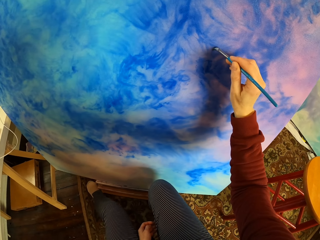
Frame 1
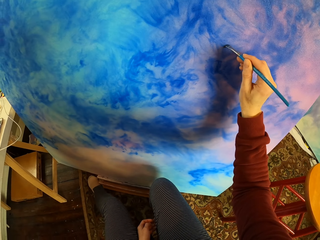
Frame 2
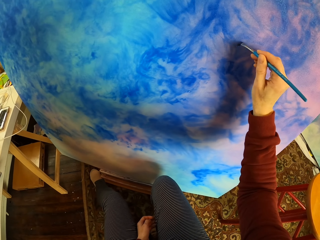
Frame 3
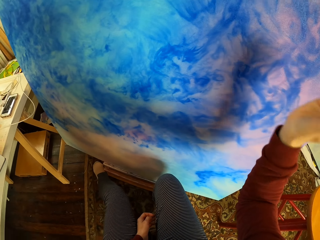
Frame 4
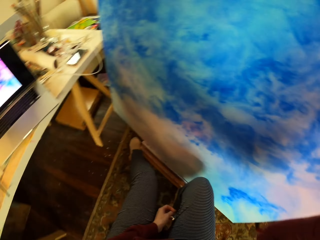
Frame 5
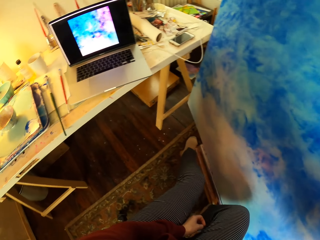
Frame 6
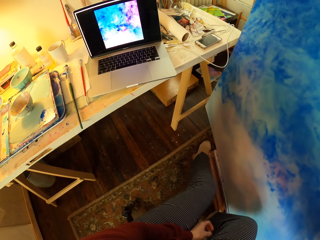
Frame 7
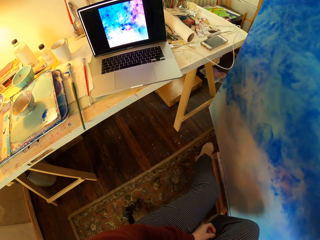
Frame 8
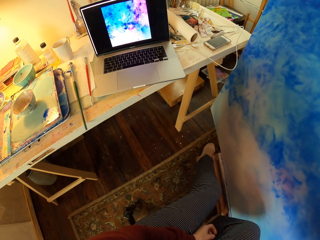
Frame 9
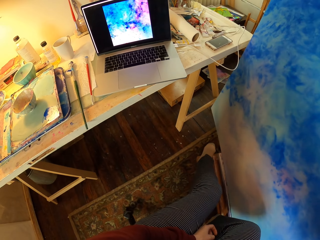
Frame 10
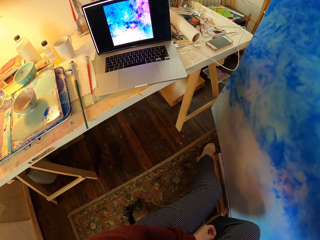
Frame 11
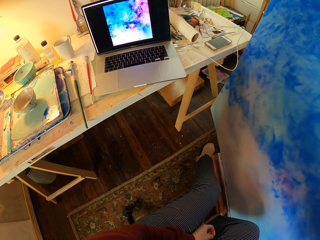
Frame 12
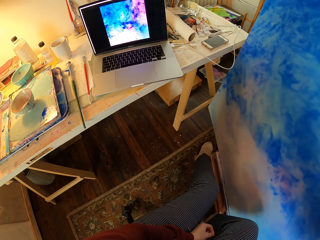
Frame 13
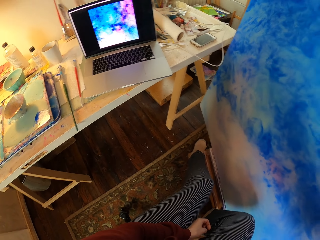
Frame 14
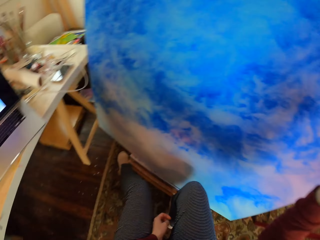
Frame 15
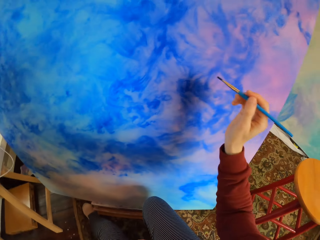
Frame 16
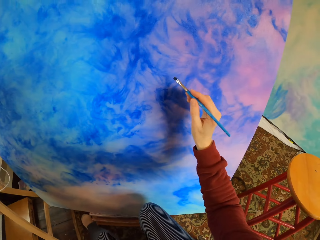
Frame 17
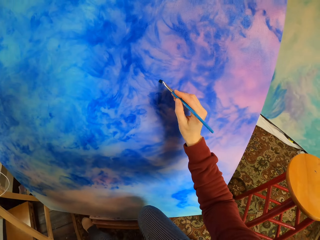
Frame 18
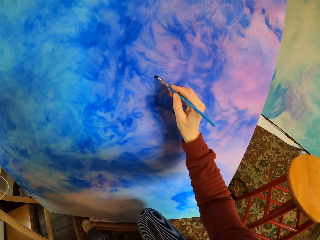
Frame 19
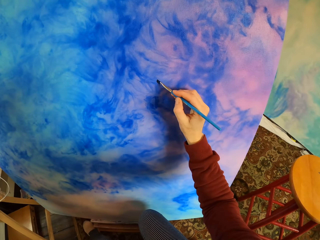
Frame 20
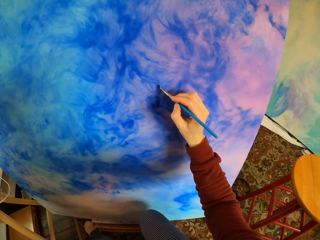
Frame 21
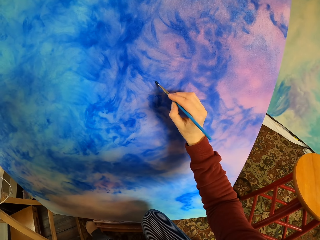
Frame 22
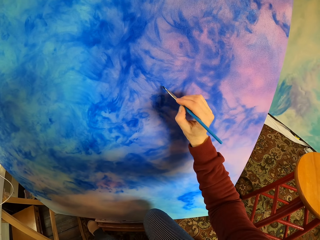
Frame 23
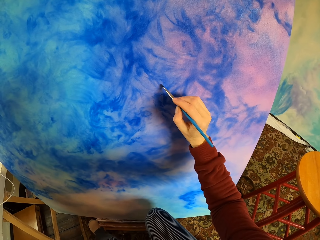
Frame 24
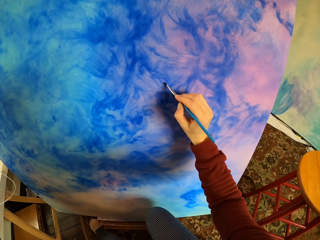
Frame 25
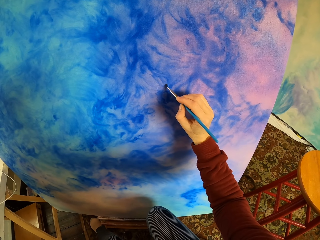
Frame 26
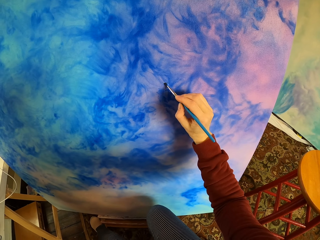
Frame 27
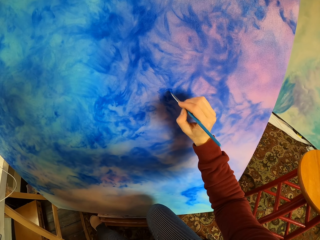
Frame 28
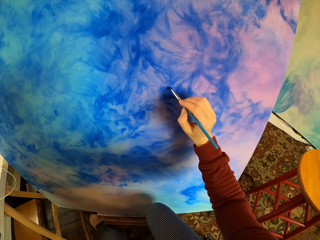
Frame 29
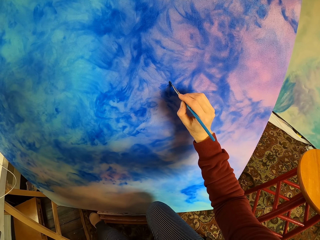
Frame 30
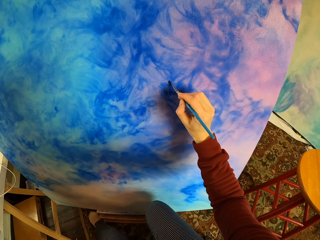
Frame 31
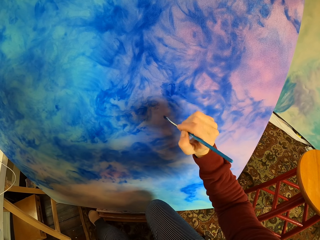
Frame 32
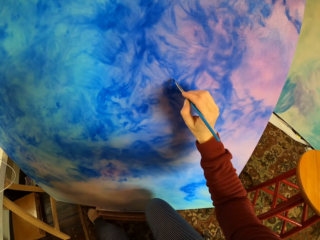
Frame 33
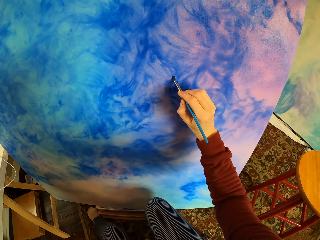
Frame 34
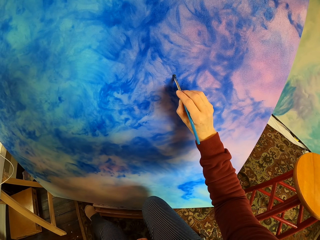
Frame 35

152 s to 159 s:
The camera wearer looks at the laptop. They brush the board.

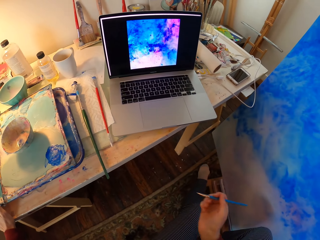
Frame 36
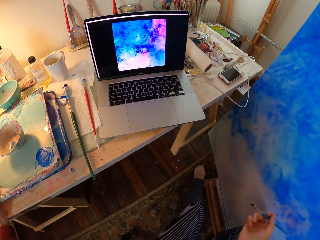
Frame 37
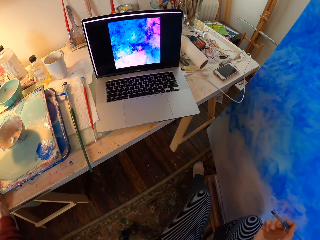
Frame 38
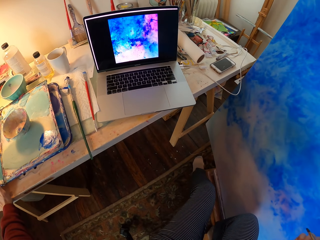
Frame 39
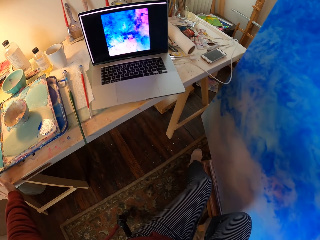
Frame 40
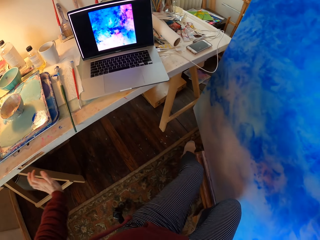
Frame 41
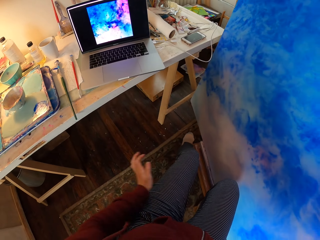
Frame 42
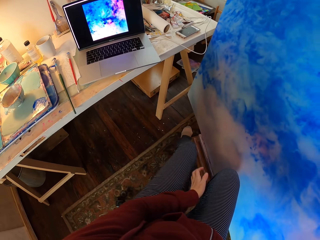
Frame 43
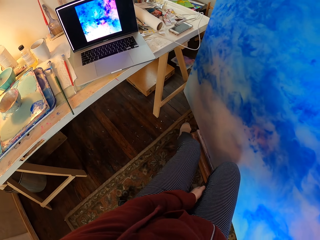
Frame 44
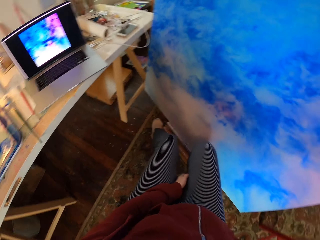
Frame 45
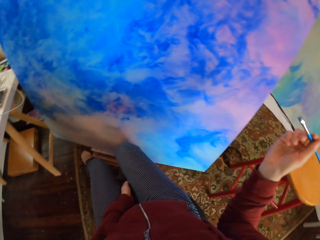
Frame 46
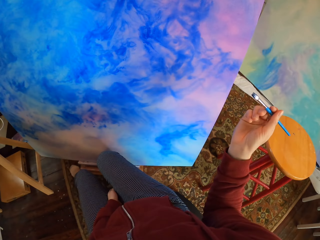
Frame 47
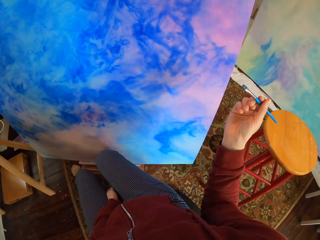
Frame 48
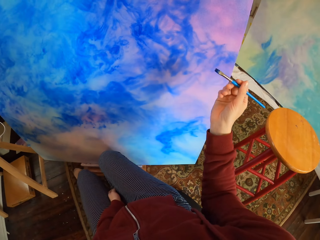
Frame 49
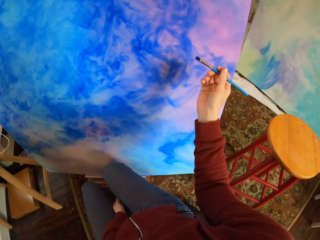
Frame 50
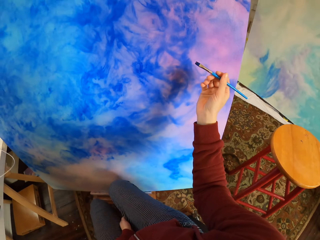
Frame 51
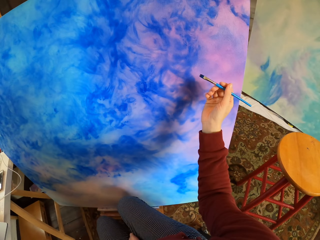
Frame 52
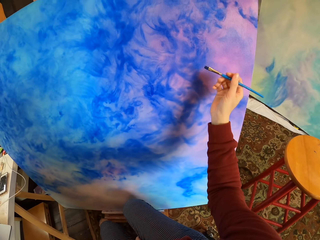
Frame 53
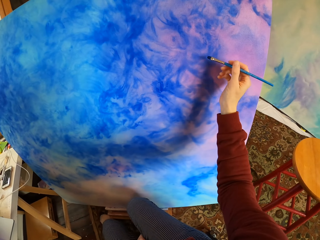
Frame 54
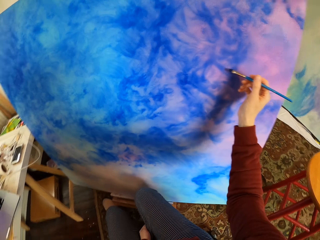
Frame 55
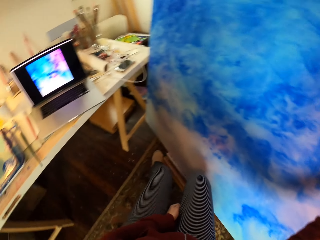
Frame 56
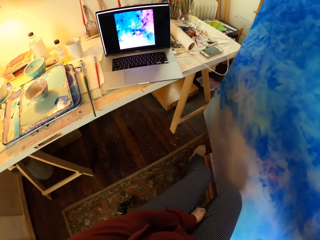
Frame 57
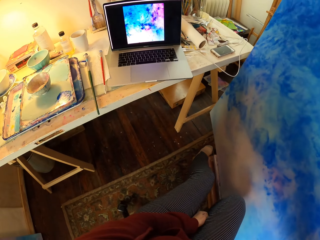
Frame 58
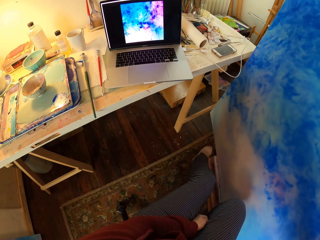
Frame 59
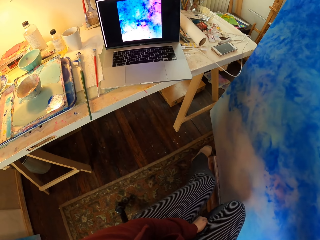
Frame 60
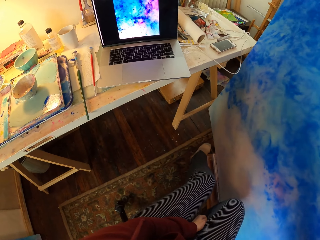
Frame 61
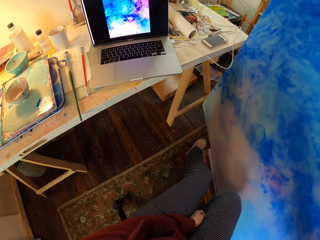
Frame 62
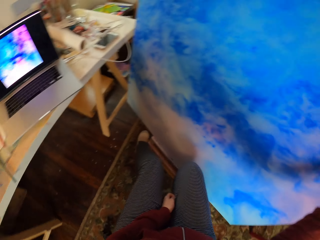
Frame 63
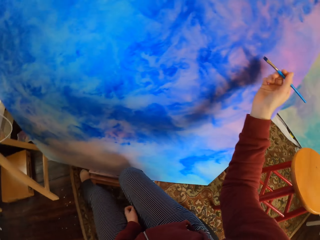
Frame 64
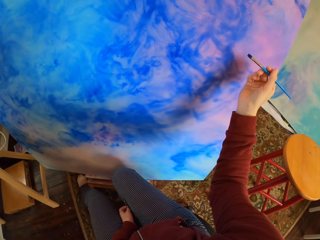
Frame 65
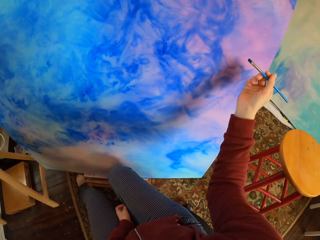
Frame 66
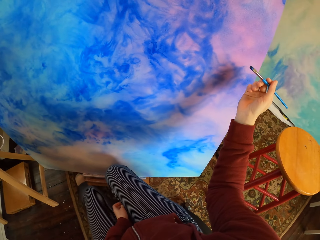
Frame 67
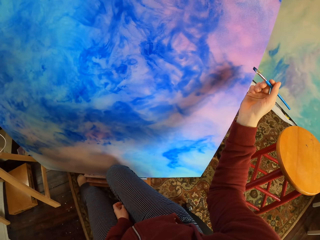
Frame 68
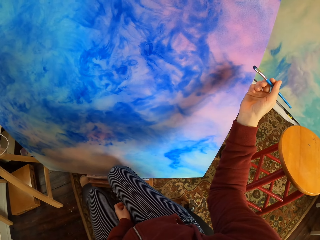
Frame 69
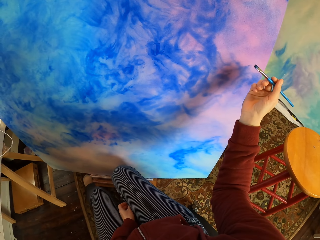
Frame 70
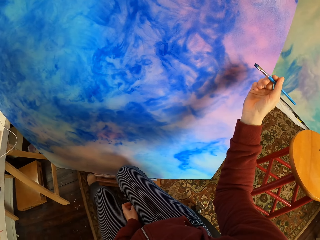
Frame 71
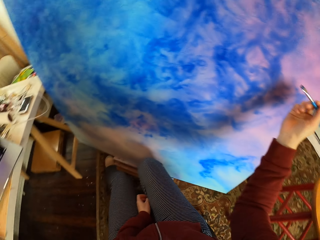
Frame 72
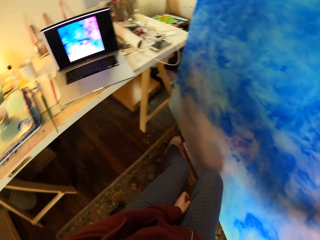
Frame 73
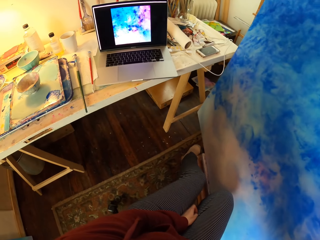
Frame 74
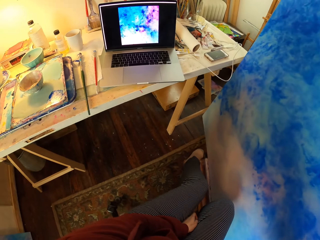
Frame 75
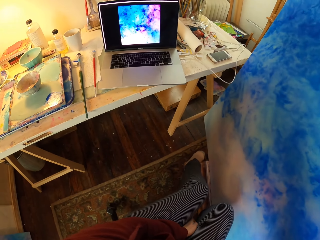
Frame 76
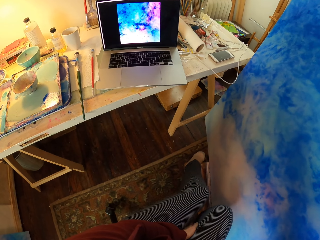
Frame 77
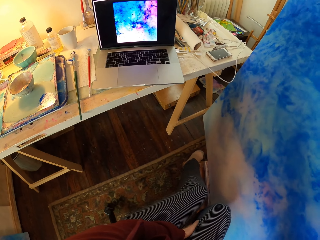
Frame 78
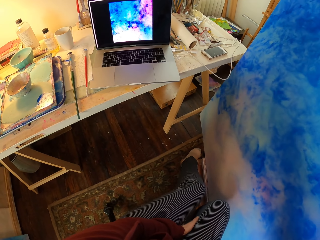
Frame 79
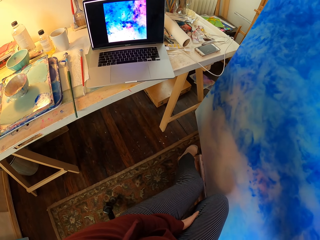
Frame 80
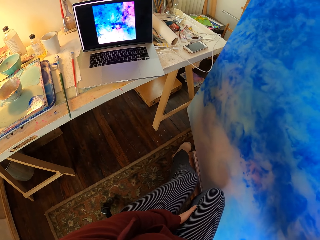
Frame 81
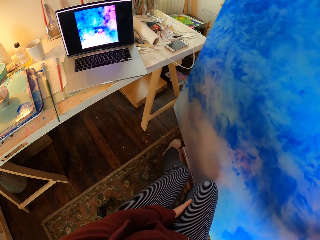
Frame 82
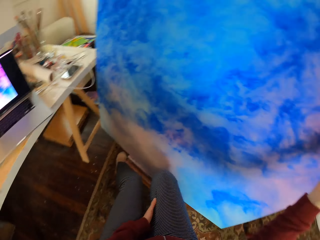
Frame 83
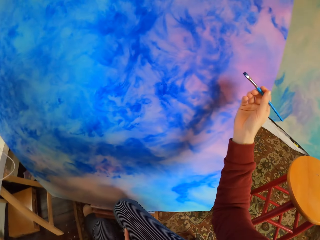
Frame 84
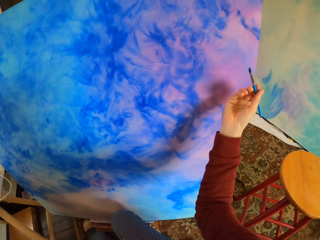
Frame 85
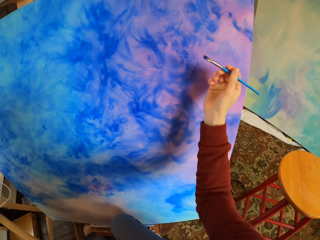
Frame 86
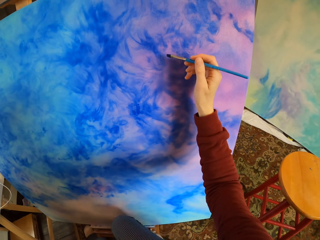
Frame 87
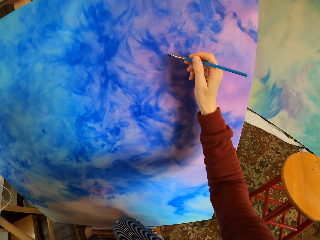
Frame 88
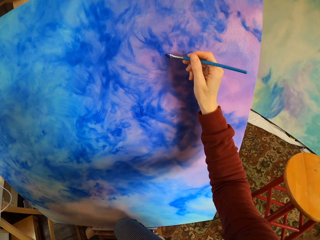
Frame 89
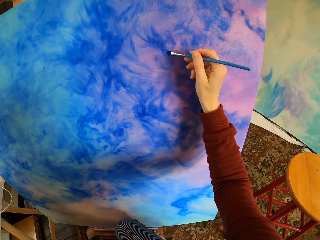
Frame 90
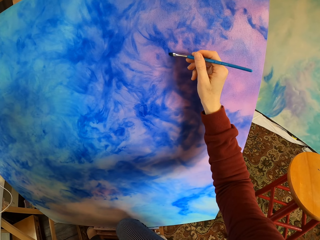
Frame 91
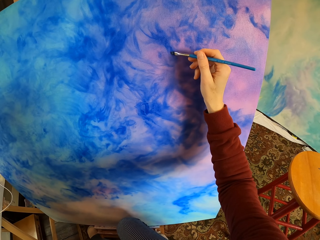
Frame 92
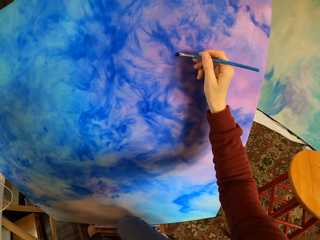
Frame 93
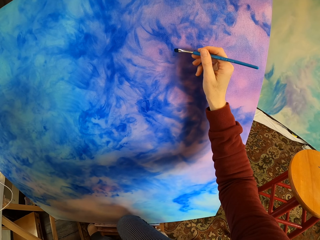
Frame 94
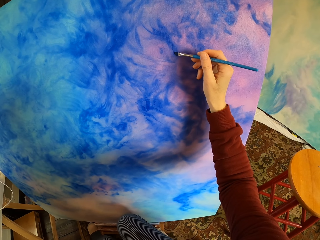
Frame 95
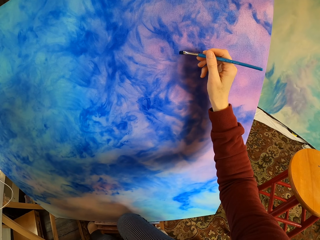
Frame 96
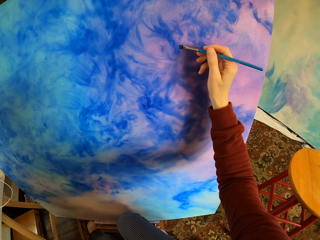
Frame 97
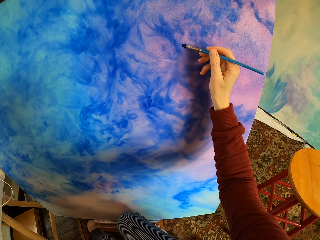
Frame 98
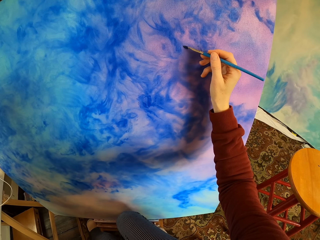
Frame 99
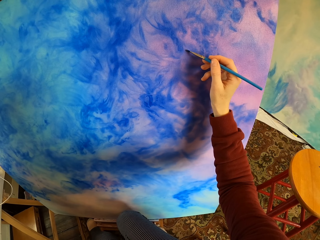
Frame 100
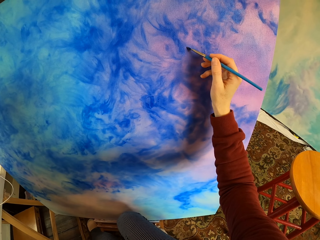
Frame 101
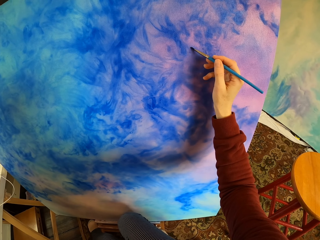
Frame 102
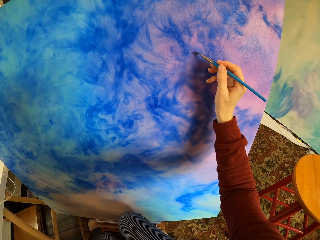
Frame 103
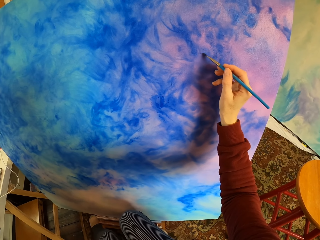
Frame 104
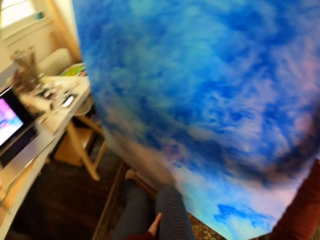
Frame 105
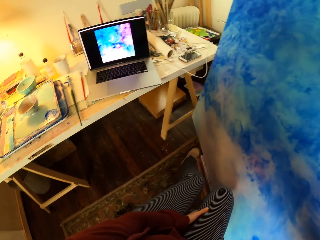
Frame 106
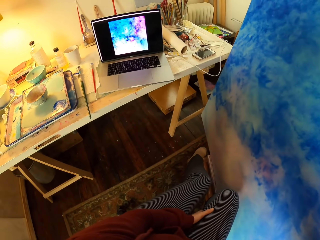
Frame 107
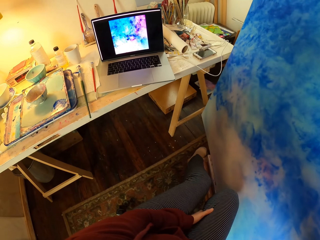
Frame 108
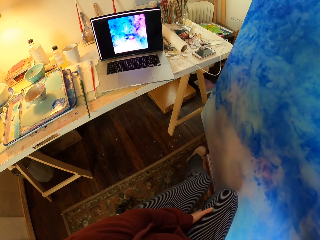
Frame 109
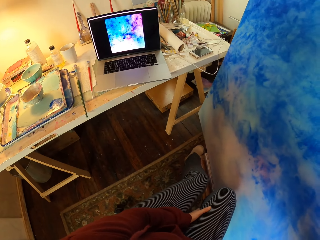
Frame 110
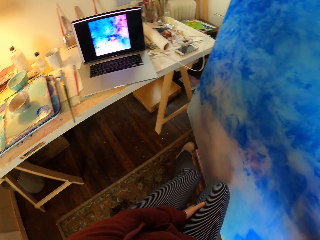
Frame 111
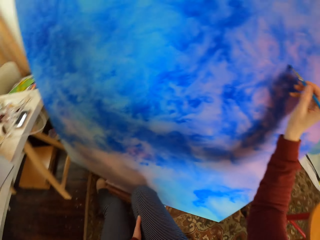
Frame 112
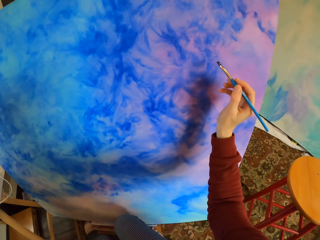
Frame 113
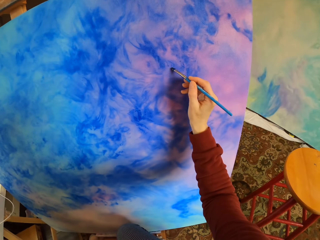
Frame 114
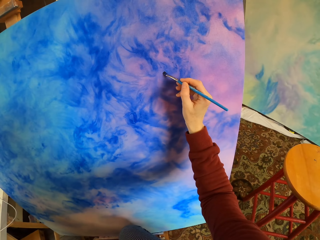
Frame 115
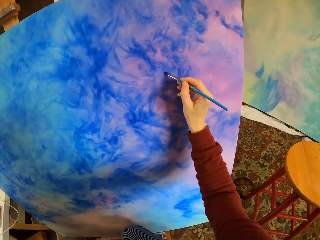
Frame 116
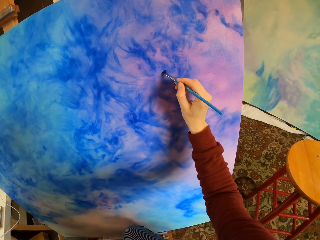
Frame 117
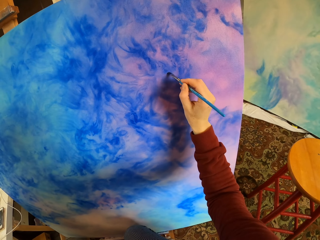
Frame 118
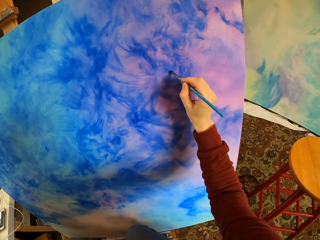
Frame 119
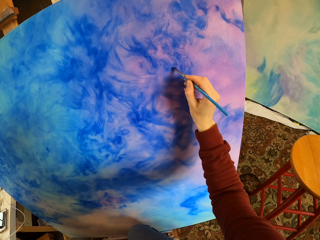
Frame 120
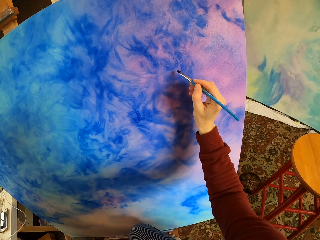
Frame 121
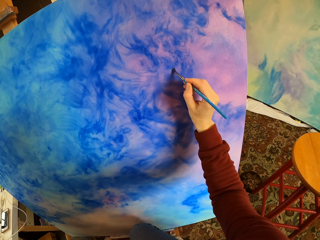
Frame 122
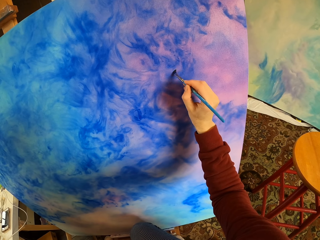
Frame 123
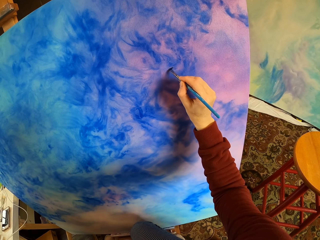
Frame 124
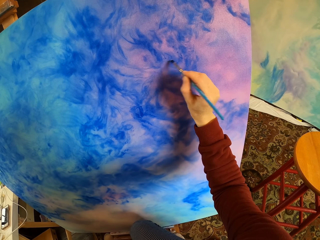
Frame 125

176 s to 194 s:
The camera wearer stirs the brush in the color. They look at the laptop. They look at the board. They look at the laptop. They look at the board. They look on the laptop painting. They brush the board. They look at the laptop. They brush the board.
